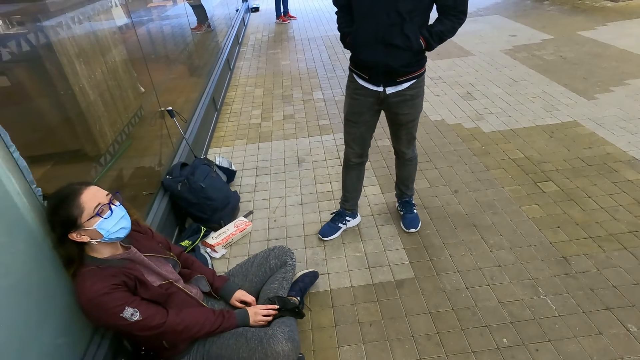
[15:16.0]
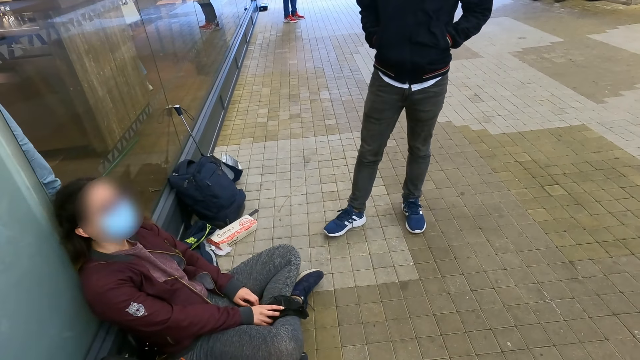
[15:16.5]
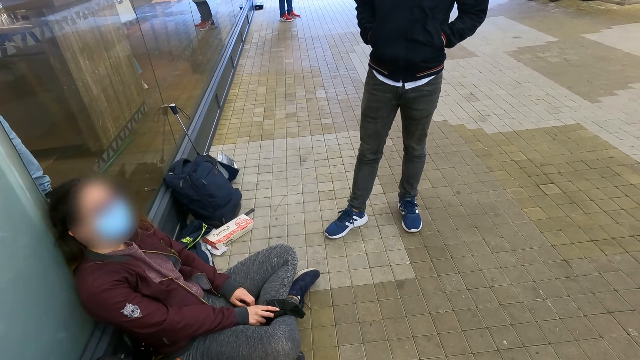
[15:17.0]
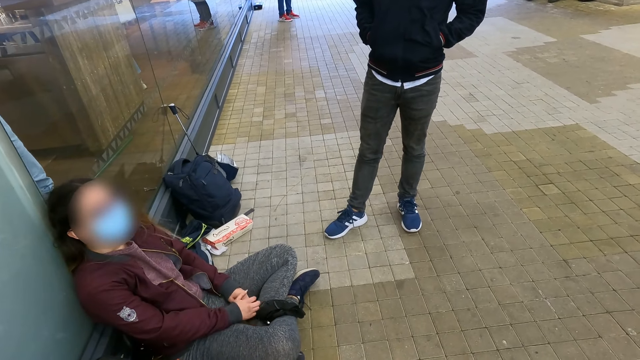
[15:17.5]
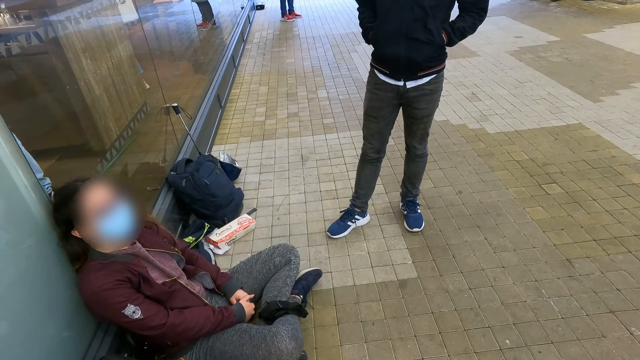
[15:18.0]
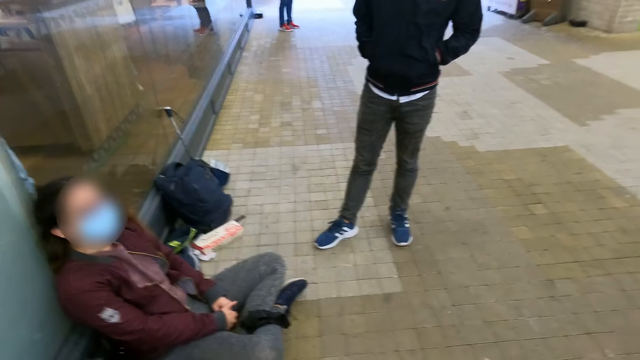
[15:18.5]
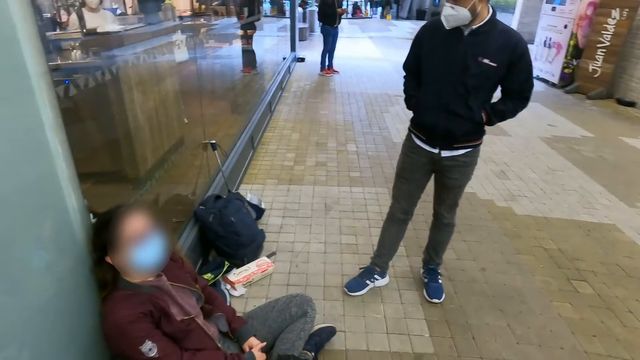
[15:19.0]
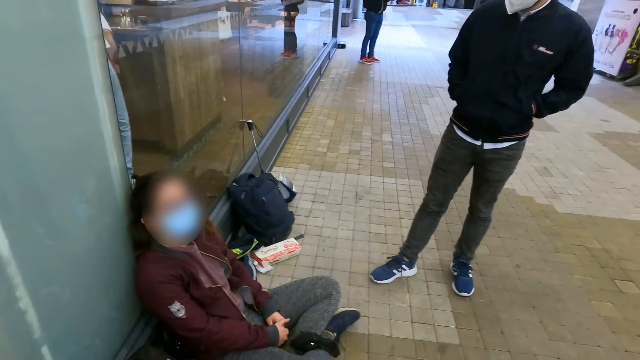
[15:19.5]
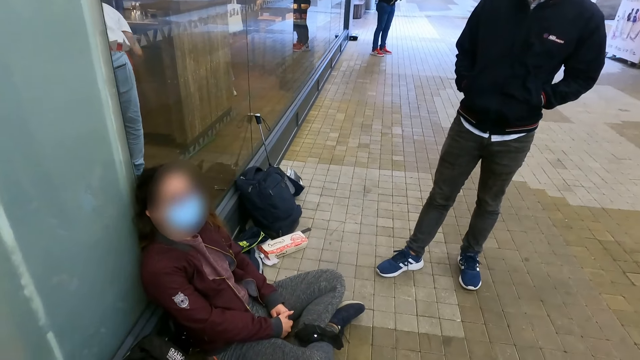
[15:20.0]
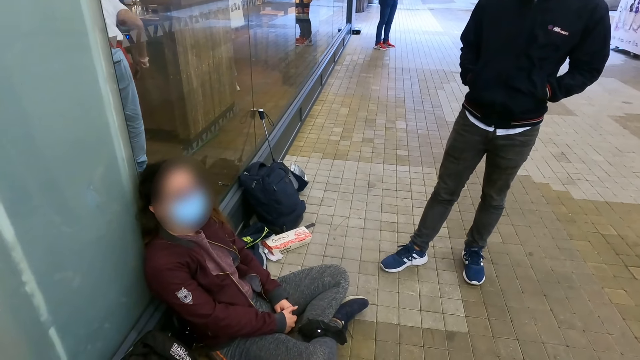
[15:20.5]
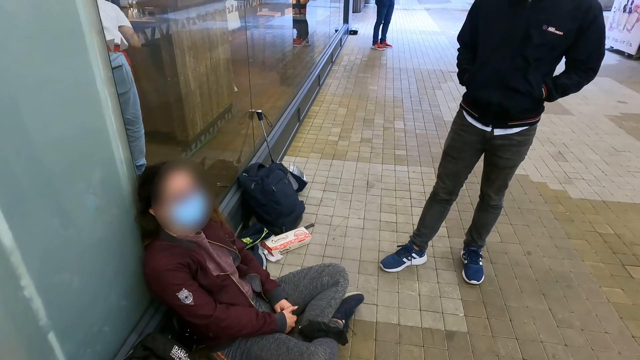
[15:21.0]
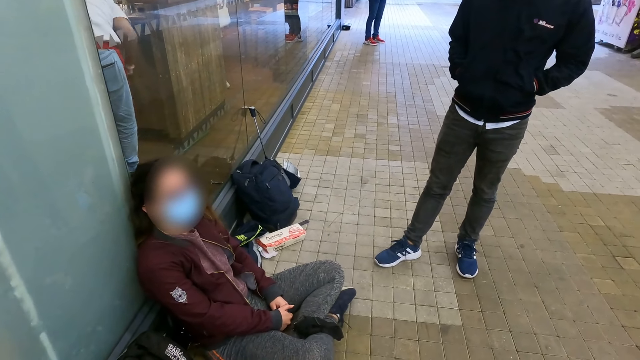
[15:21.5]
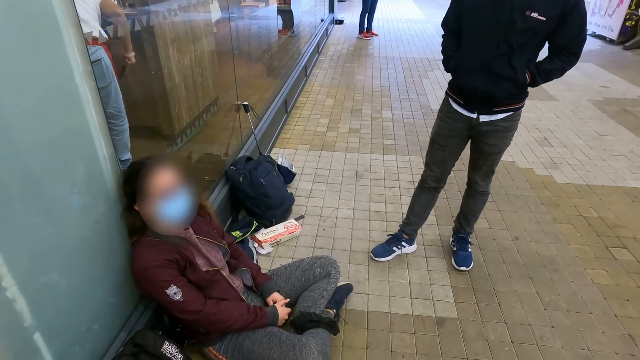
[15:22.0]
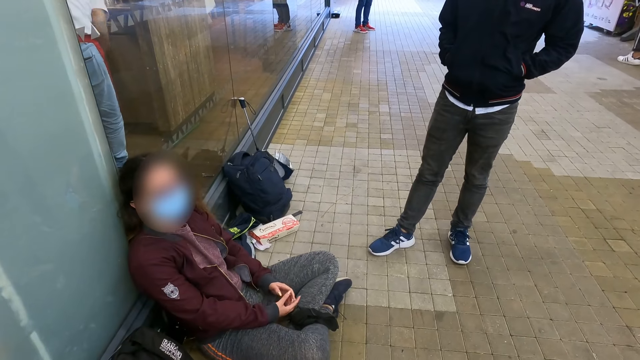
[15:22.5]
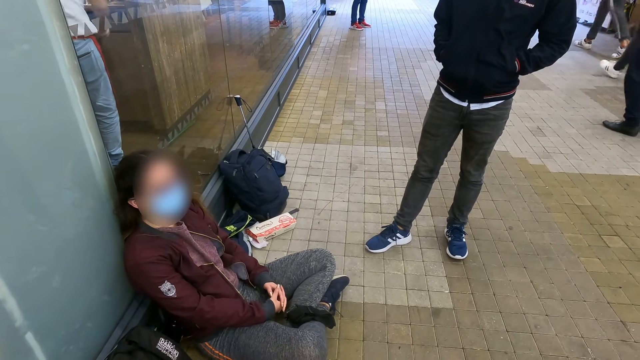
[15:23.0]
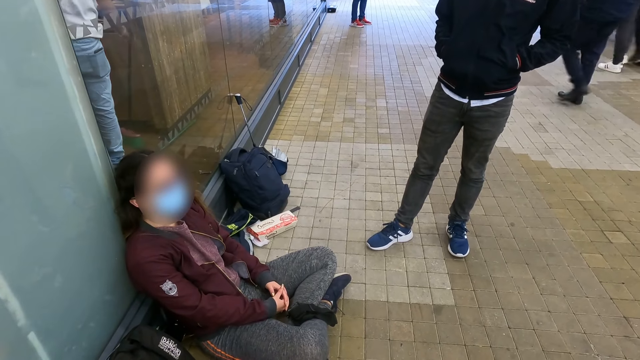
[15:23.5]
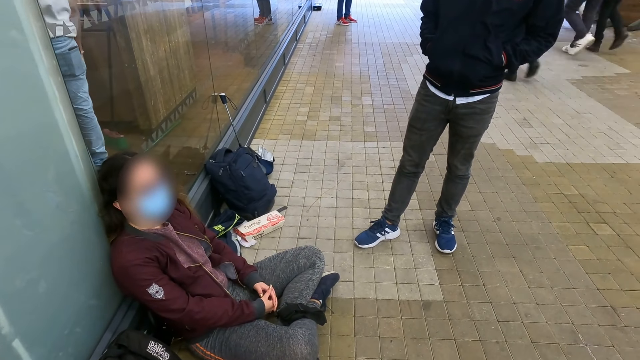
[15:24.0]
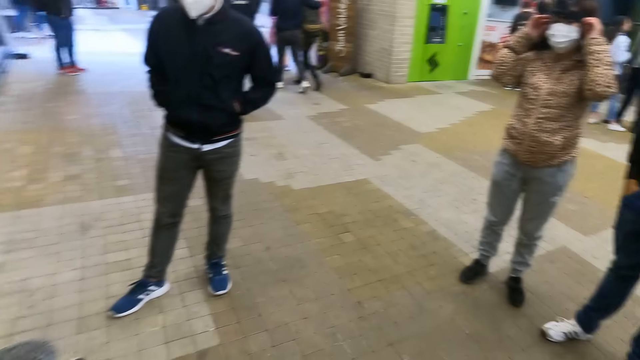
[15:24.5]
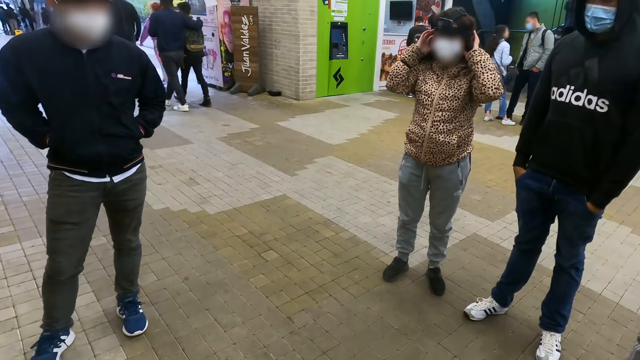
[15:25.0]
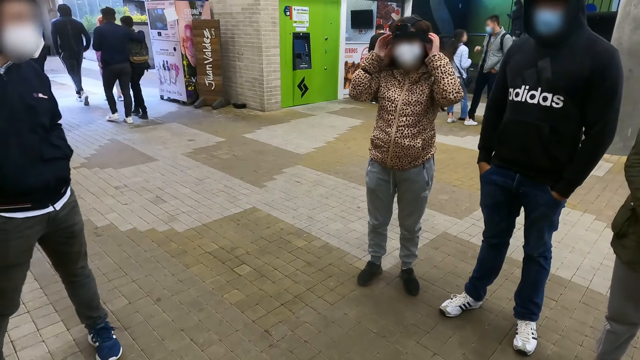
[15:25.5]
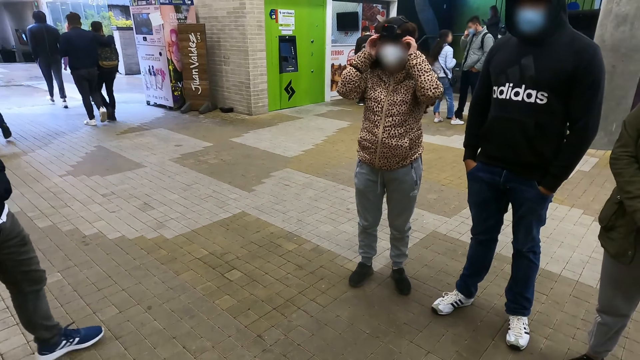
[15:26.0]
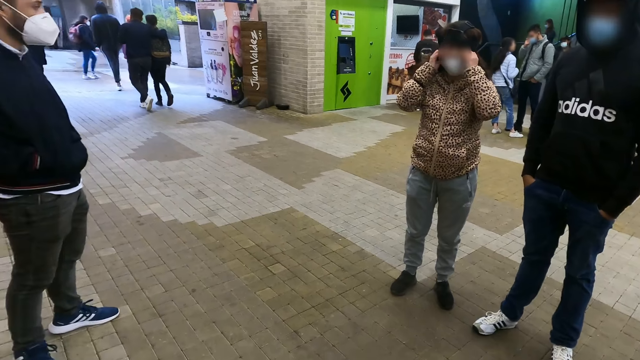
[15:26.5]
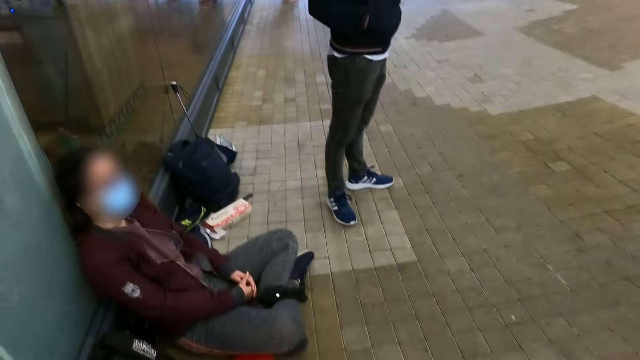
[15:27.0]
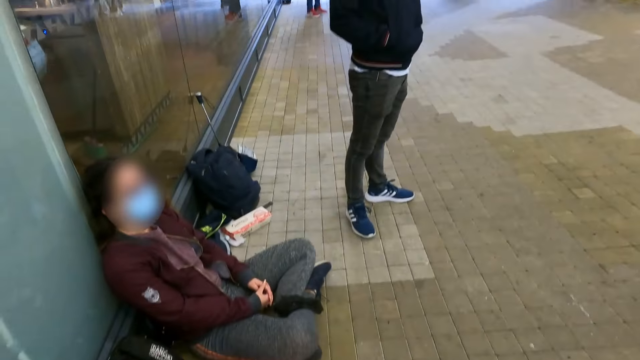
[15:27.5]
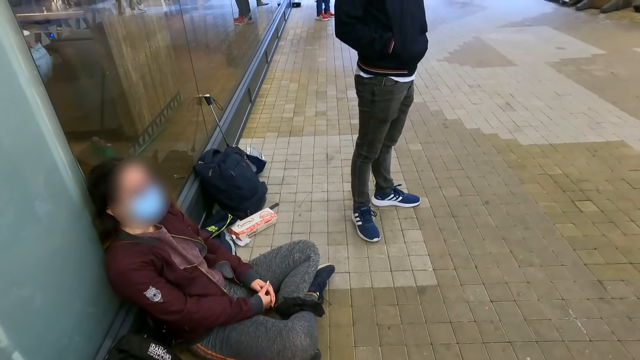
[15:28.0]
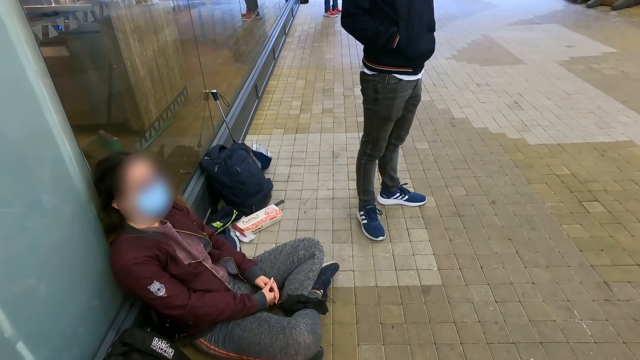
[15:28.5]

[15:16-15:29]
The camera wearer looks around.

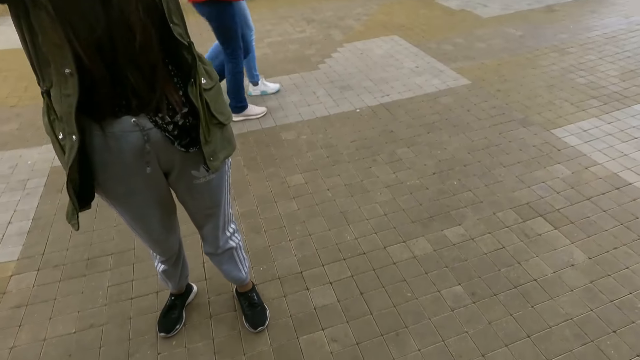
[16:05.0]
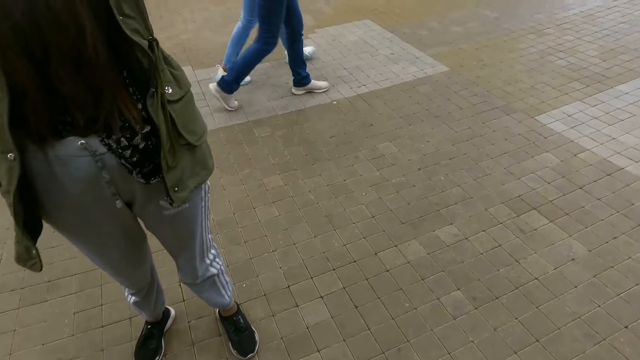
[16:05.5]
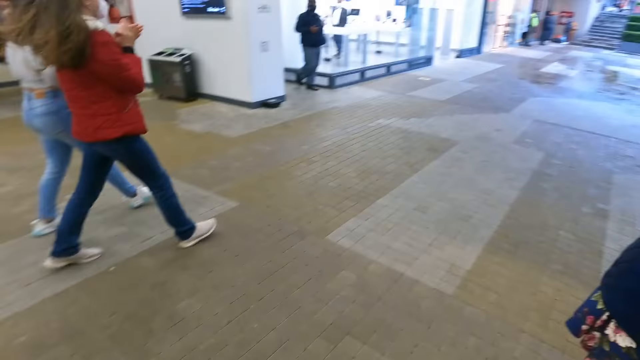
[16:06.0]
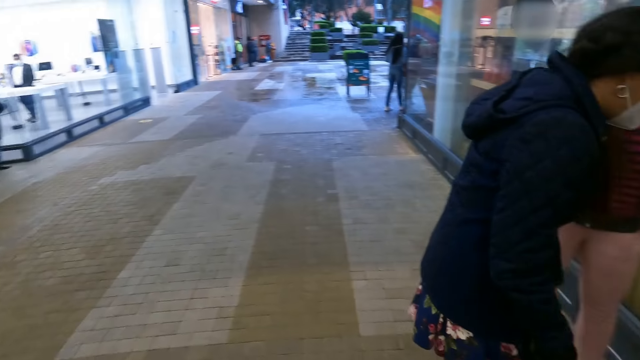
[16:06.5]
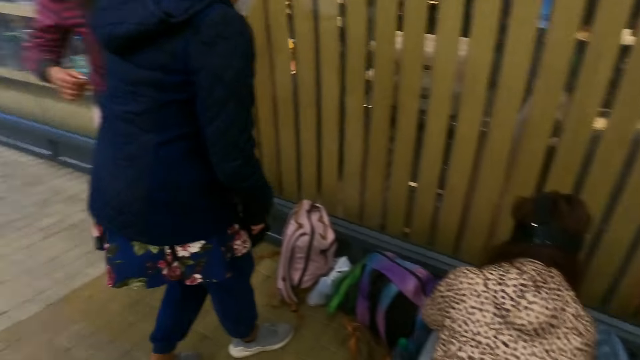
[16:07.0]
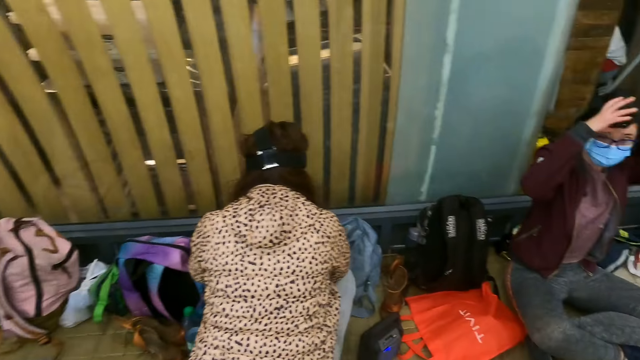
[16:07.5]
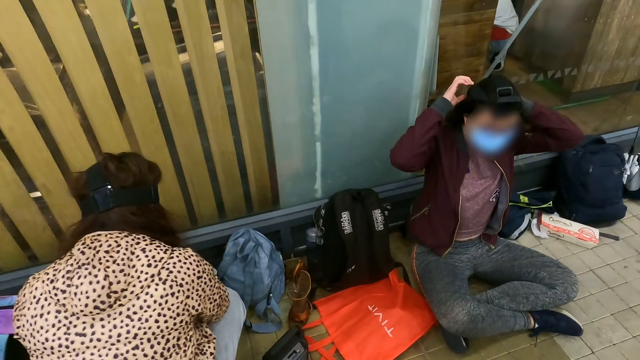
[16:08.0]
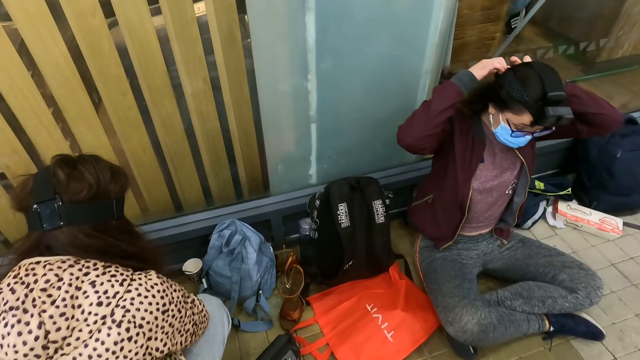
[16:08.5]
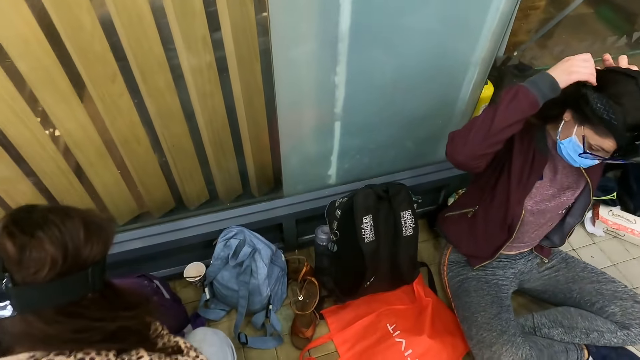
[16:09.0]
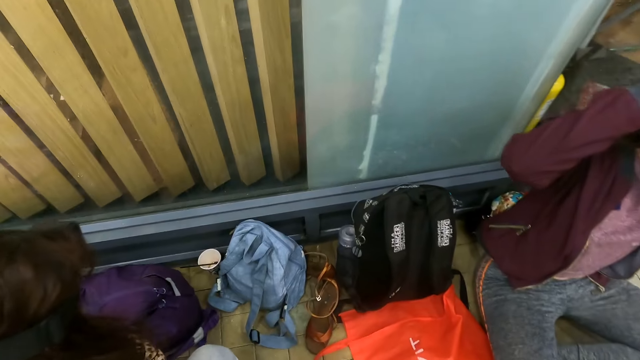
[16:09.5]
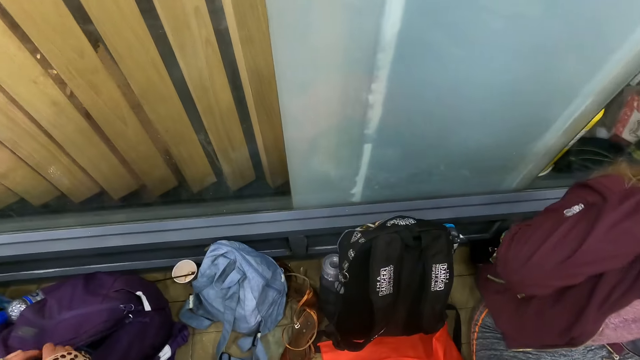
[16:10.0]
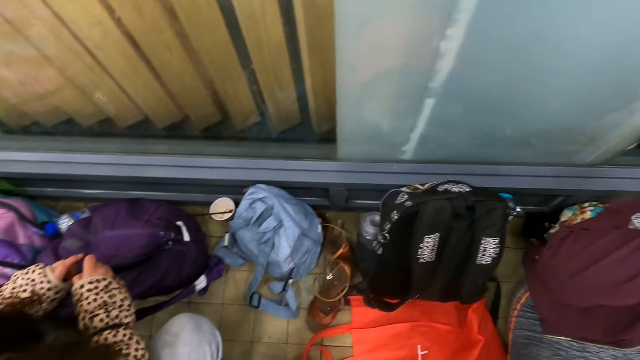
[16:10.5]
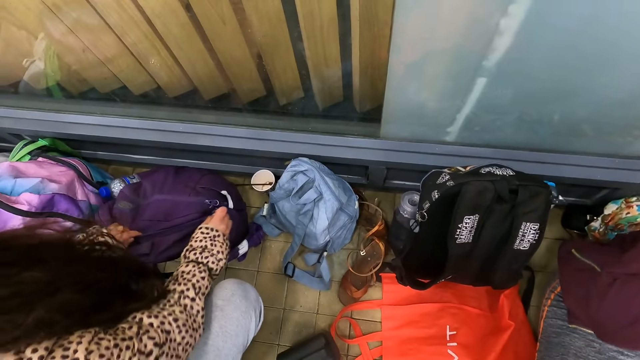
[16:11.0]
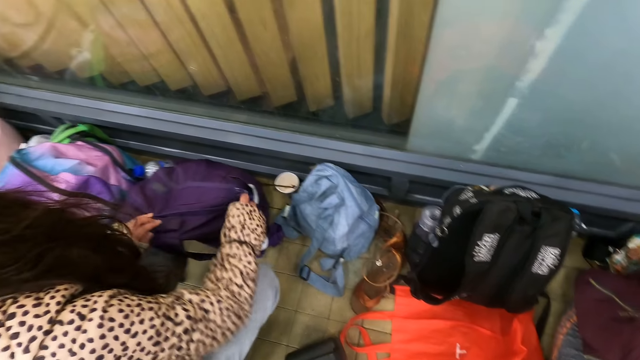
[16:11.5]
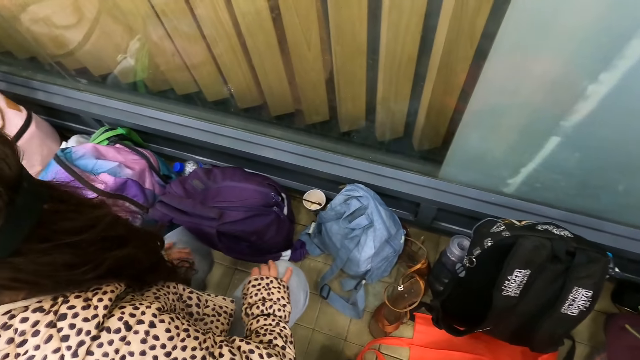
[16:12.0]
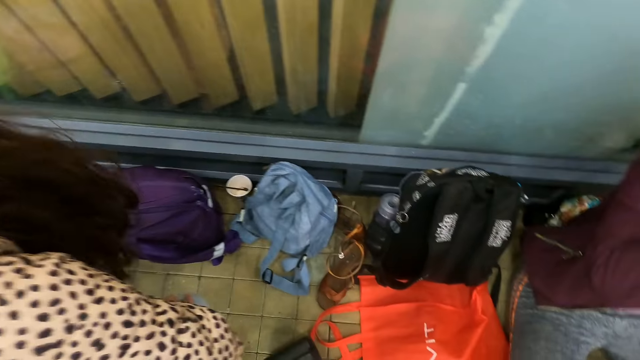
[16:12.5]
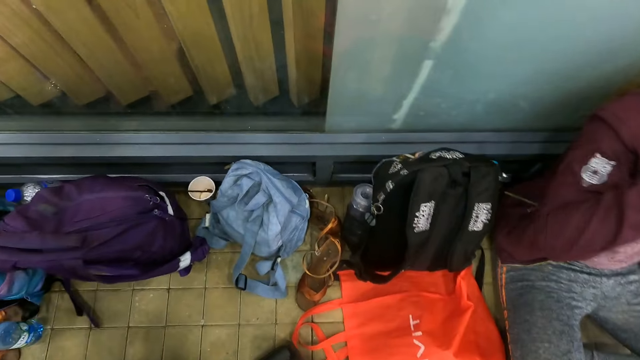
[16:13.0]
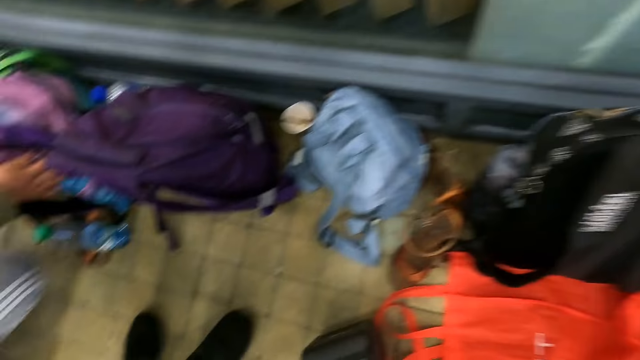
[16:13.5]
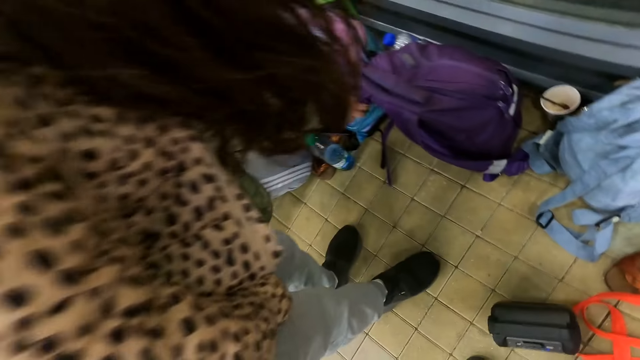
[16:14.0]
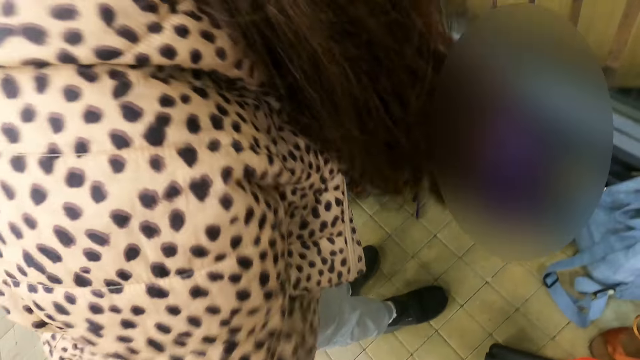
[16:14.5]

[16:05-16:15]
The camera wearer walks around.
